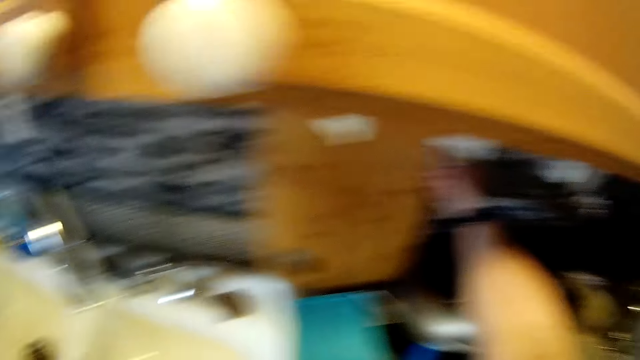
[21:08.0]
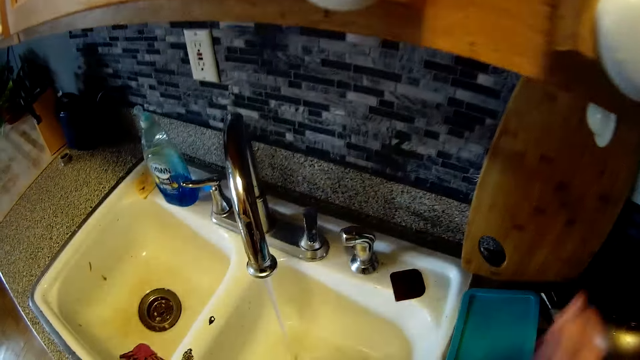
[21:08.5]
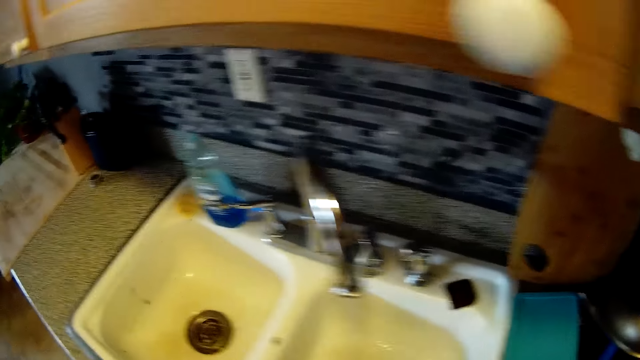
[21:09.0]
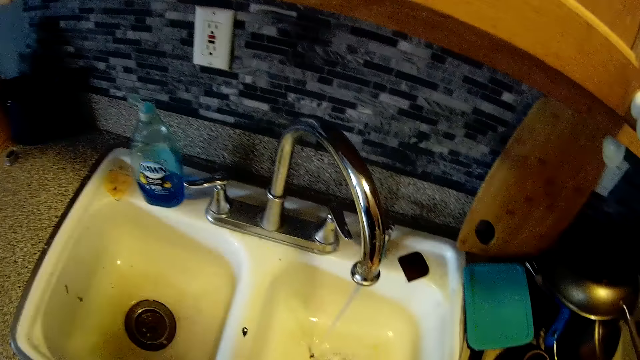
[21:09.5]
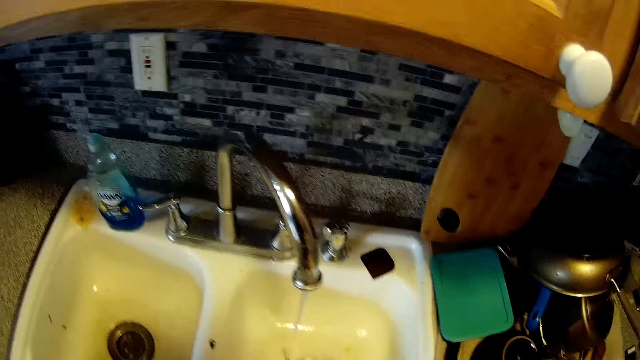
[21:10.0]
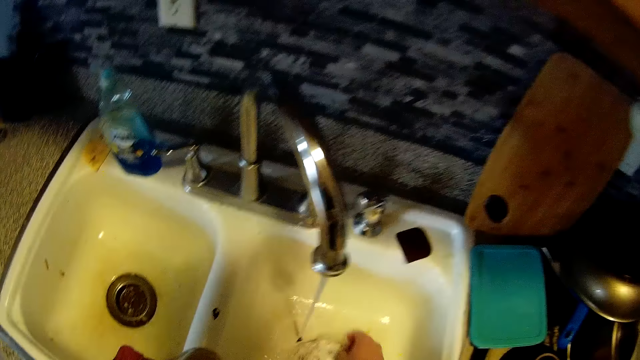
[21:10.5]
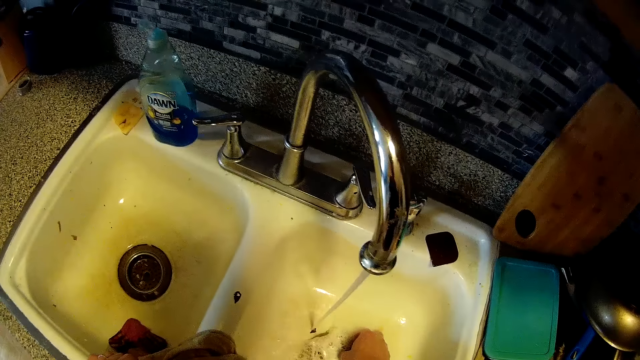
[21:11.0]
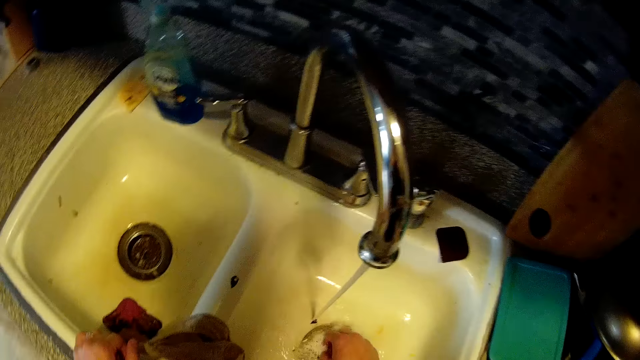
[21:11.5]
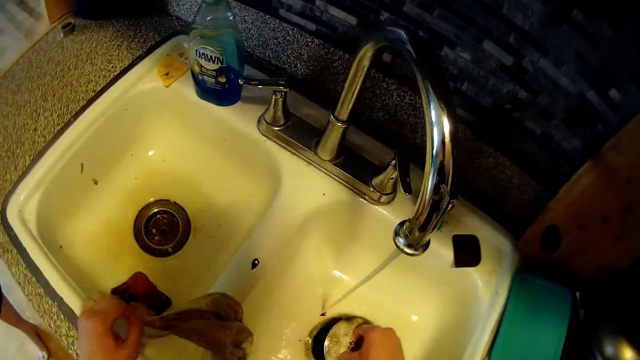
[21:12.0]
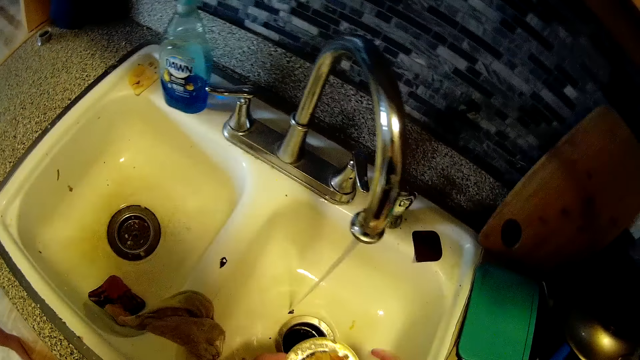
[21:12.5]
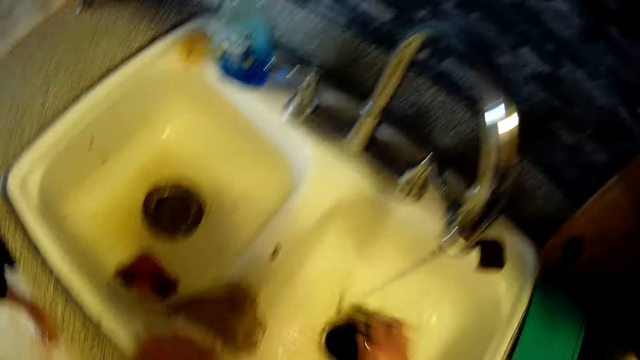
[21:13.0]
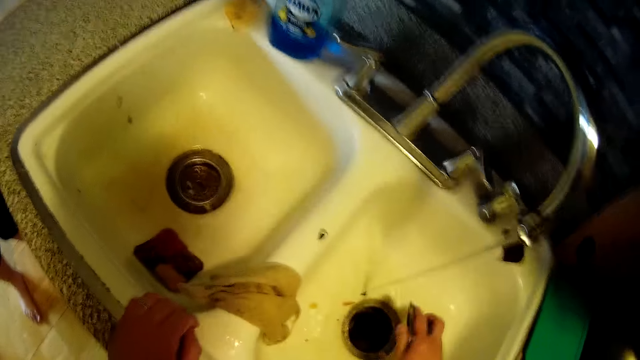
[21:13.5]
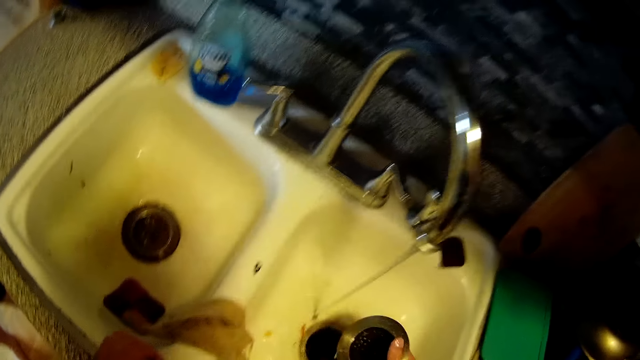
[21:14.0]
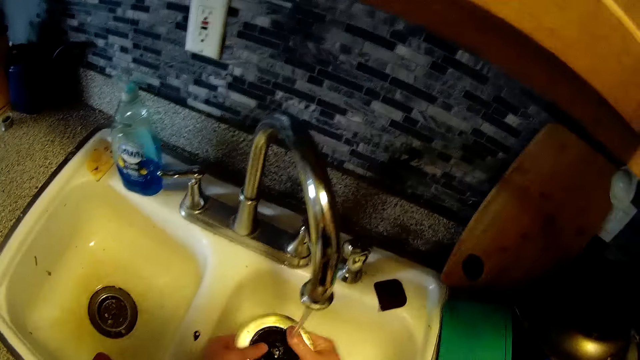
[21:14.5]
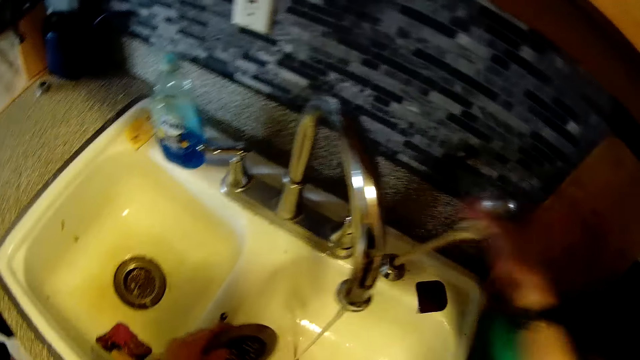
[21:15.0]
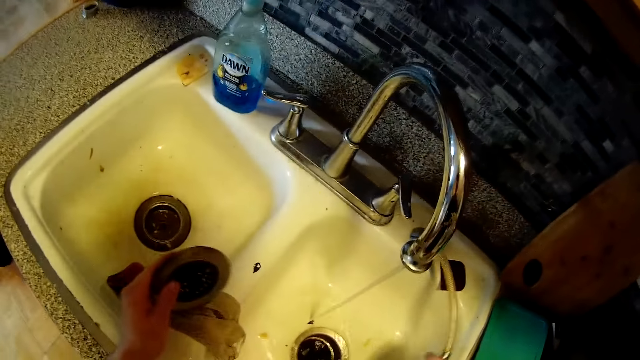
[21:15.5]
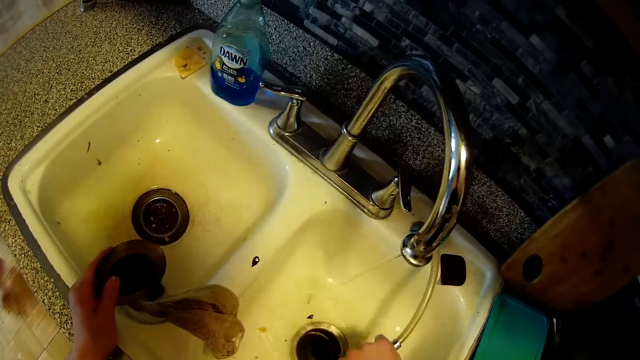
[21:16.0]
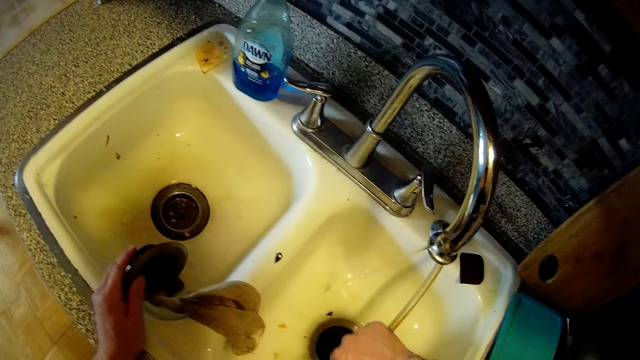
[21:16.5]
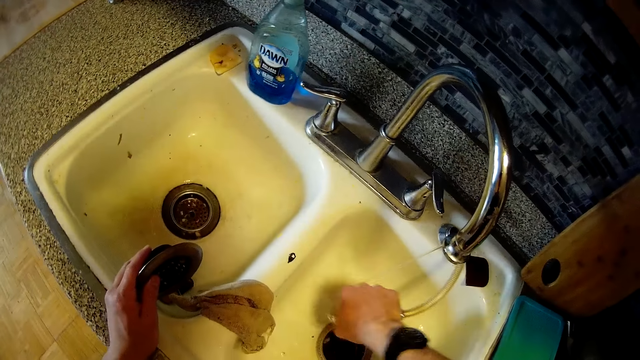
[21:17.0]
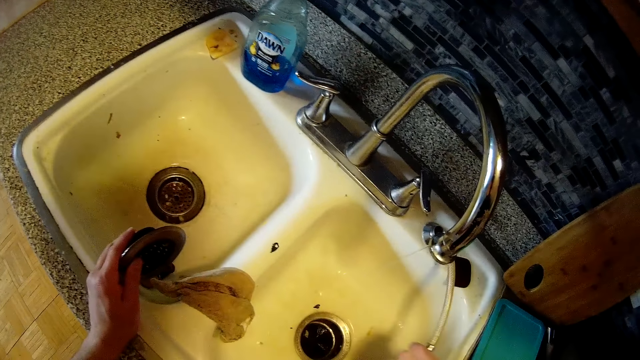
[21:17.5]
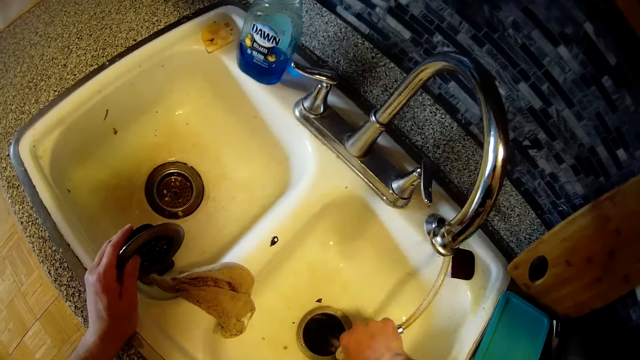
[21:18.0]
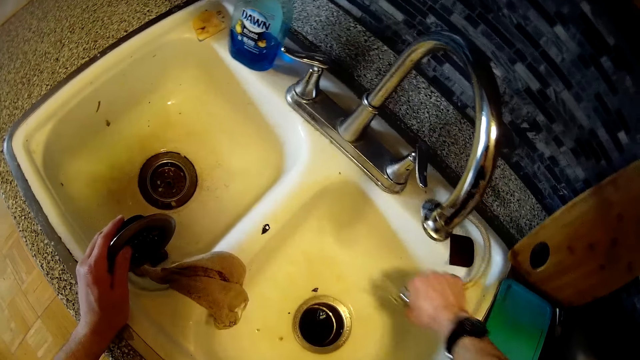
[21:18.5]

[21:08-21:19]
The camera wearer cleans the sink. He switches on a socket with his right hand. He removes the cover of the sink strainer with his right hand. He rinses the cover of the sink strainer under the running tap with his right hand. He transfers the cover of the sink strainer to his left hand. He takes the hose of the sink tap with his right hand. He rinses the sink with the hose in his right hand.

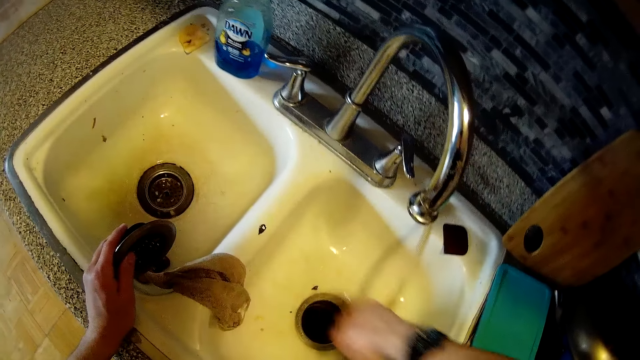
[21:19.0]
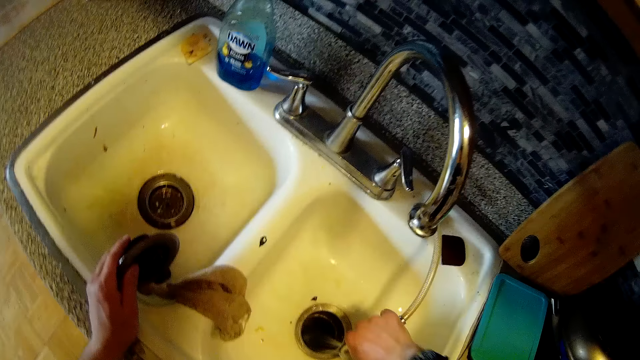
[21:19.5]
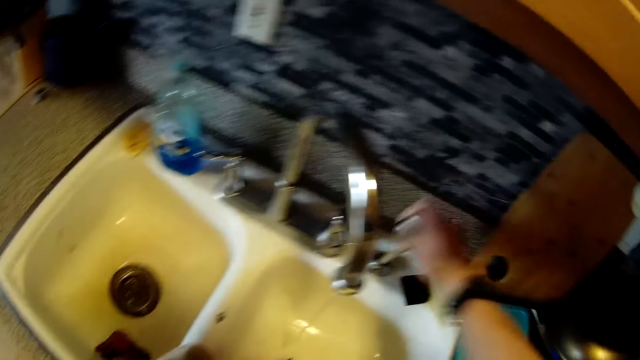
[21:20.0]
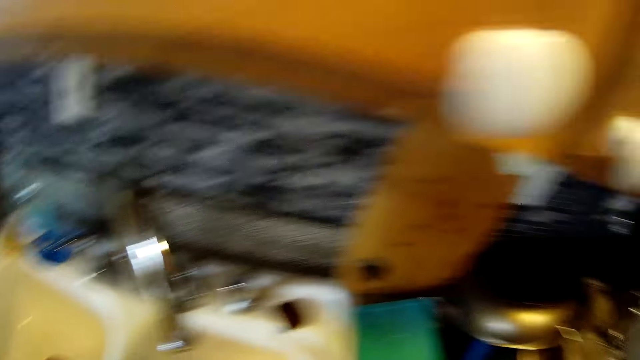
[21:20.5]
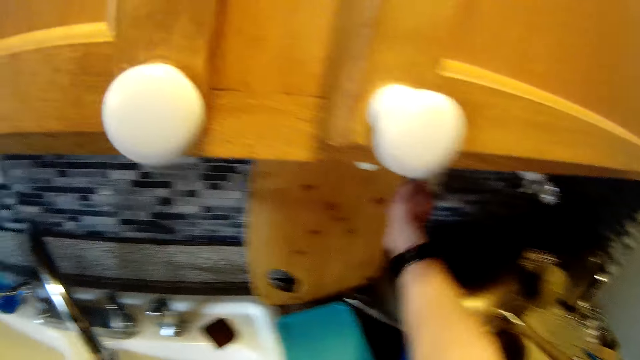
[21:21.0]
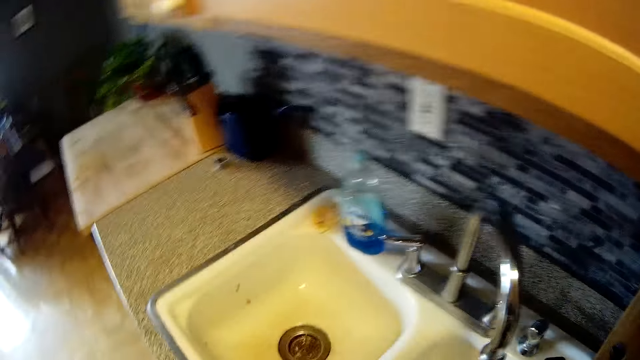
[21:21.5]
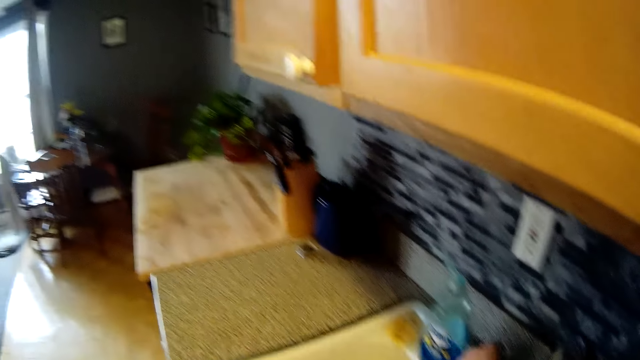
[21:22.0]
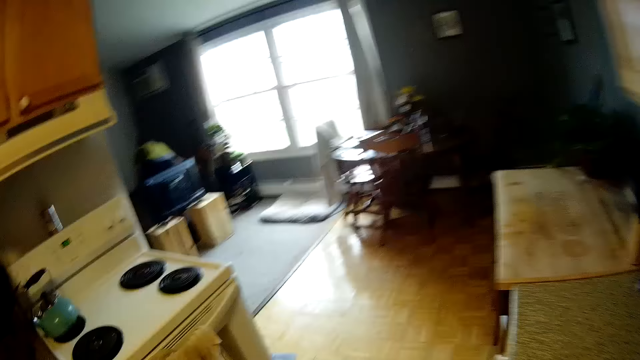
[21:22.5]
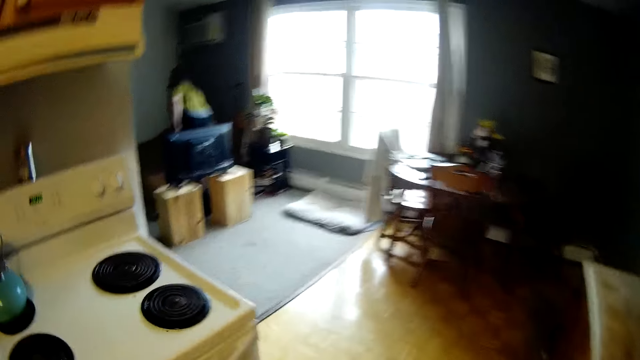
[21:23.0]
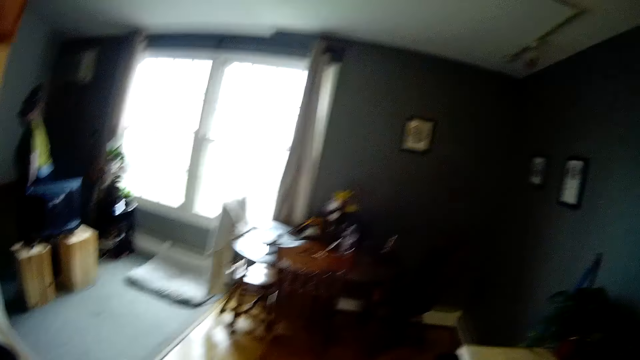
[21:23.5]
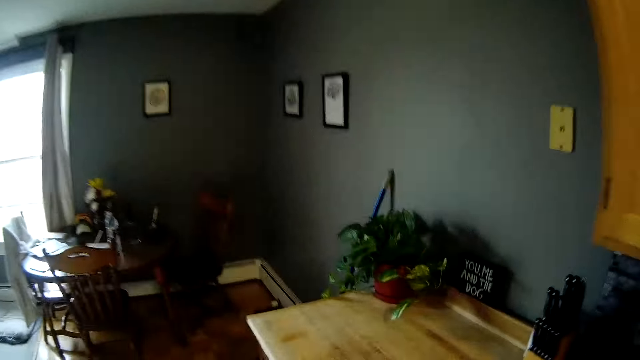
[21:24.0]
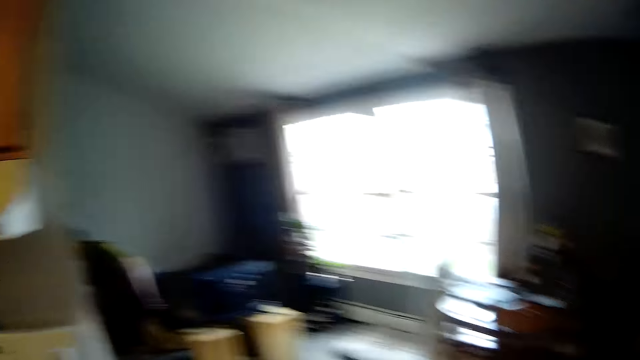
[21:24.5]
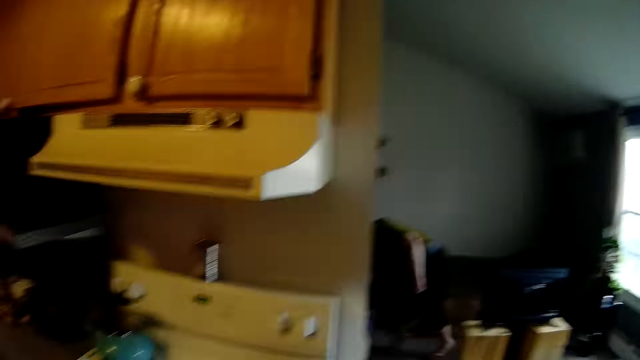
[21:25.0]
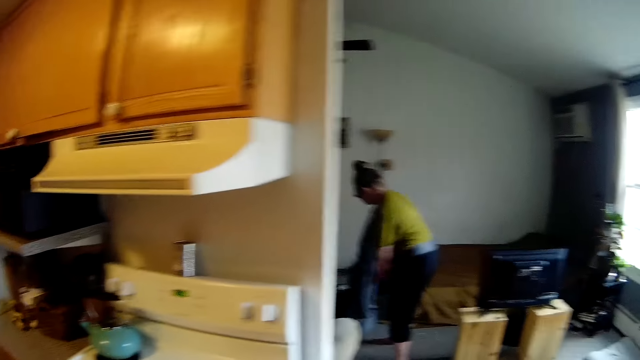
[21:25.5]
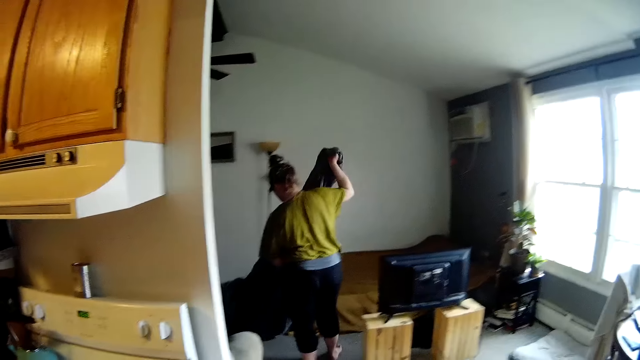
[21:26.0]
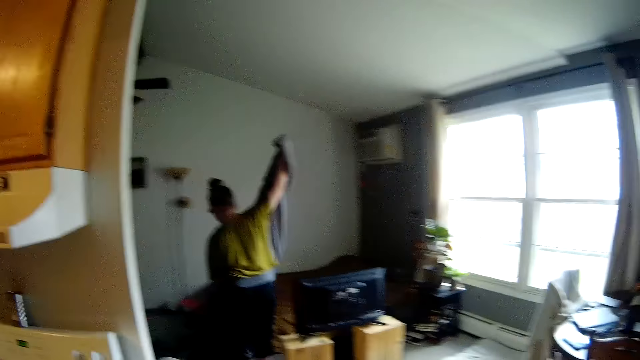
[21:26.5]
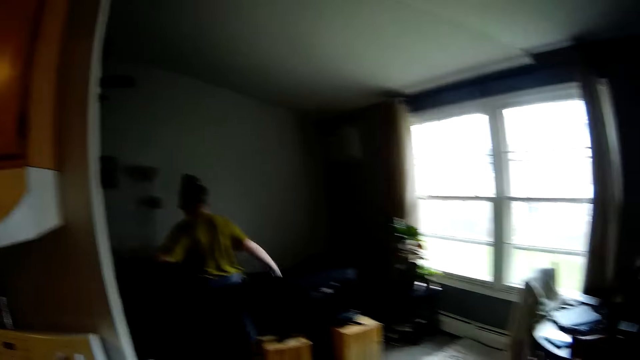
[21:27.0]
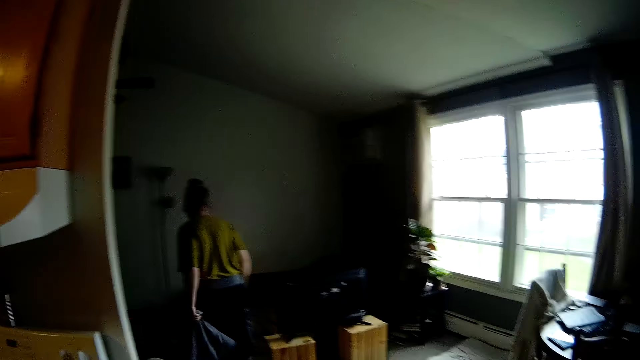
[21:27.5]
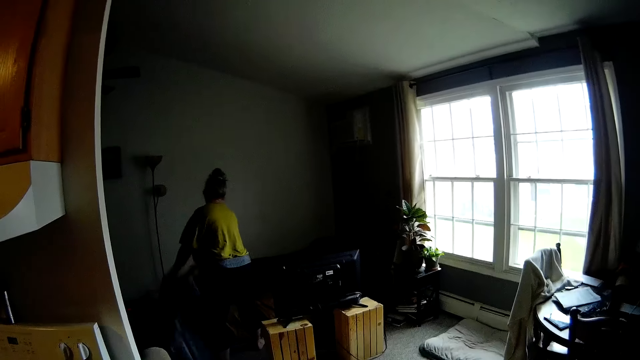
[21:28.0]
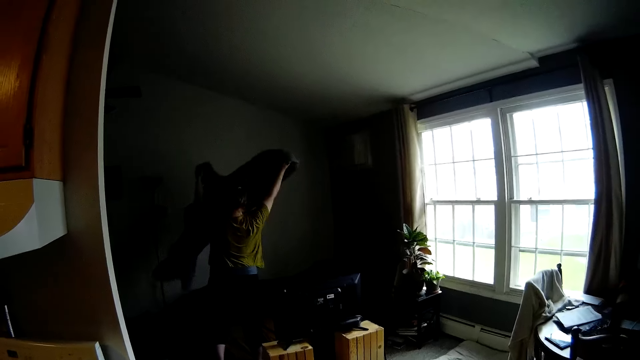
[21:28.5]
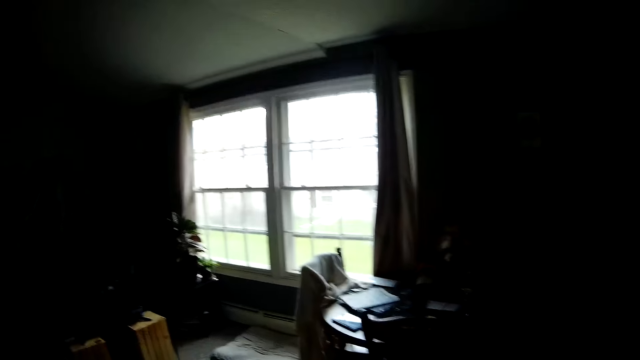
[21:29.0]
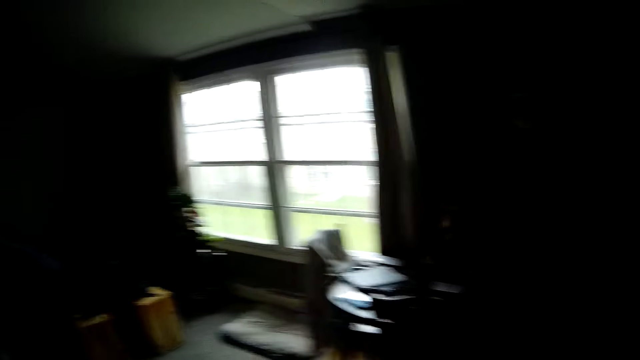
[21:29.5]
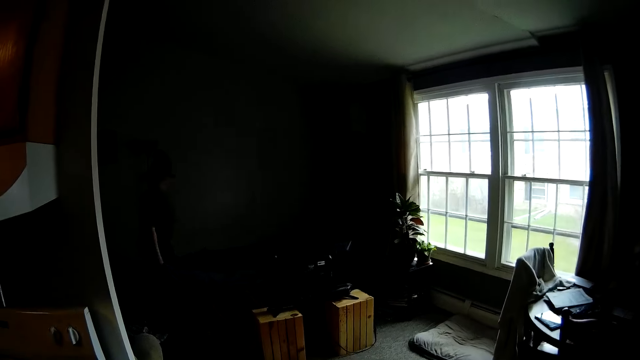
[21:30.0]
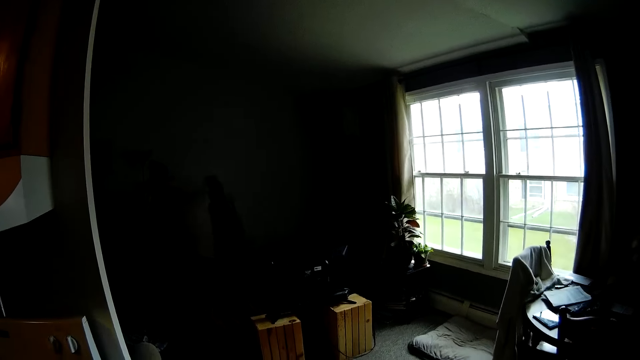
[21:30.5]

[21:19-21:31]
The camera wearer keeps the water from the hose with his right hand. He switches off the socket with his right hand. He walks towards a dining table. He exhales heavily. A woman makes a bed with both hands. The woman interacts with the camera wearer. The camera wearer looks at the woman. He converses with the woman.
